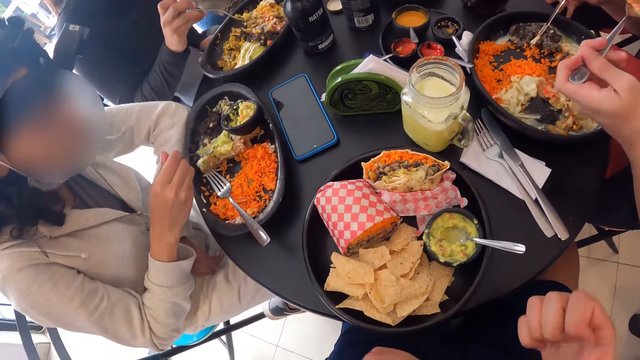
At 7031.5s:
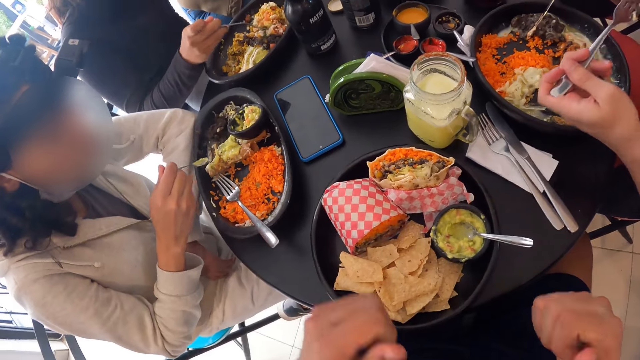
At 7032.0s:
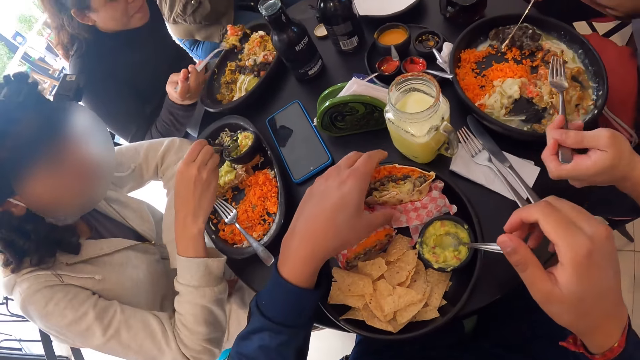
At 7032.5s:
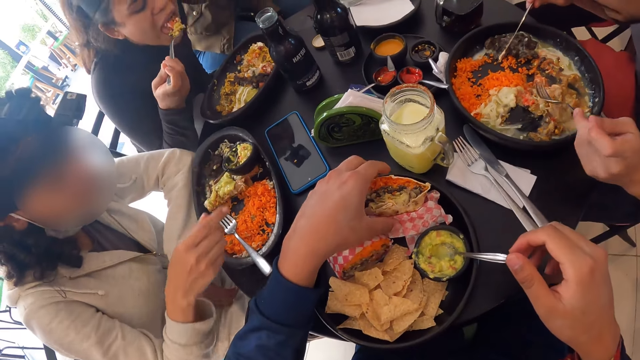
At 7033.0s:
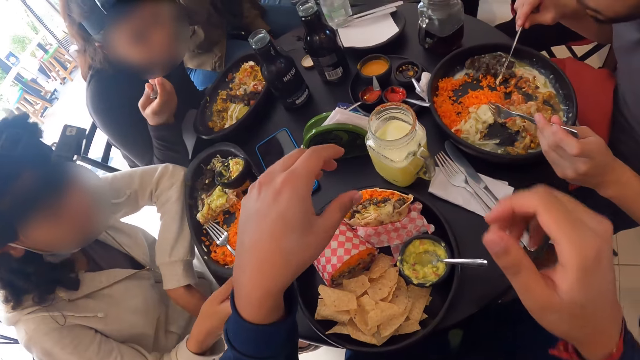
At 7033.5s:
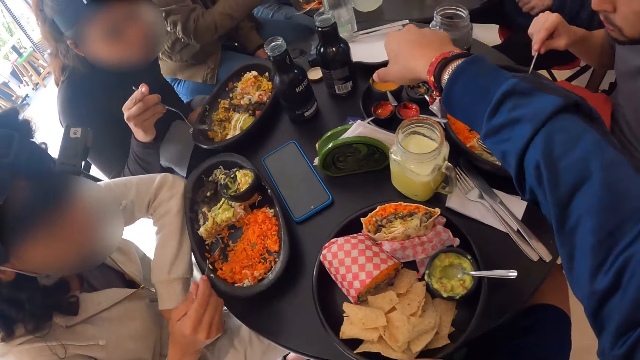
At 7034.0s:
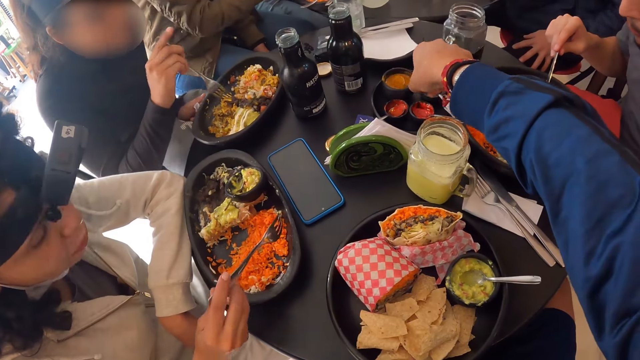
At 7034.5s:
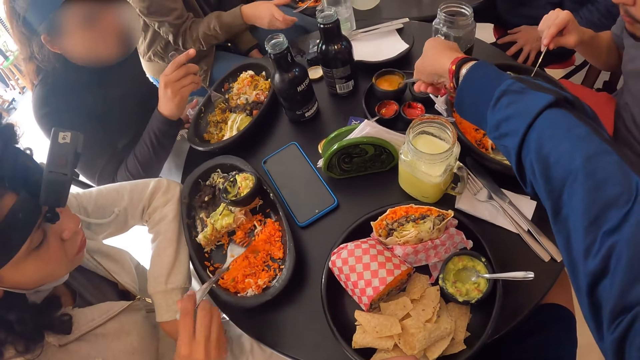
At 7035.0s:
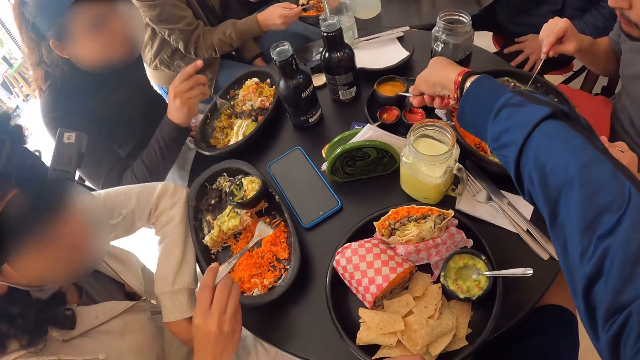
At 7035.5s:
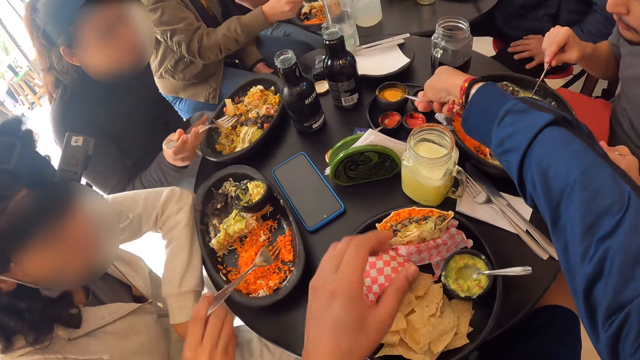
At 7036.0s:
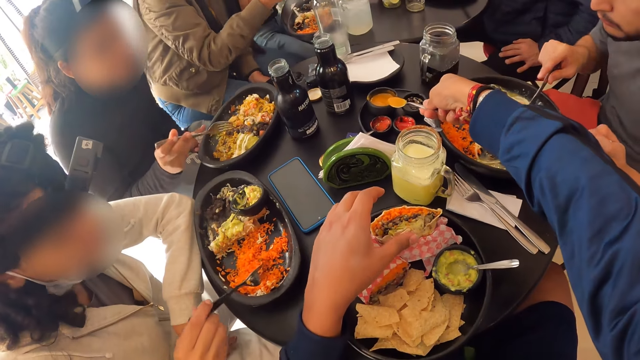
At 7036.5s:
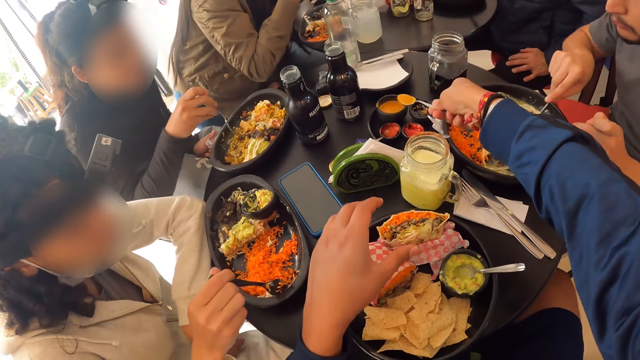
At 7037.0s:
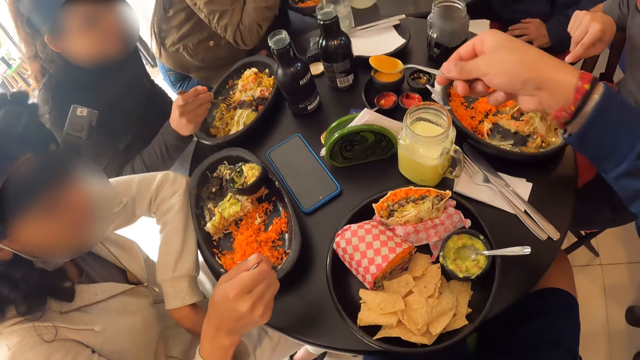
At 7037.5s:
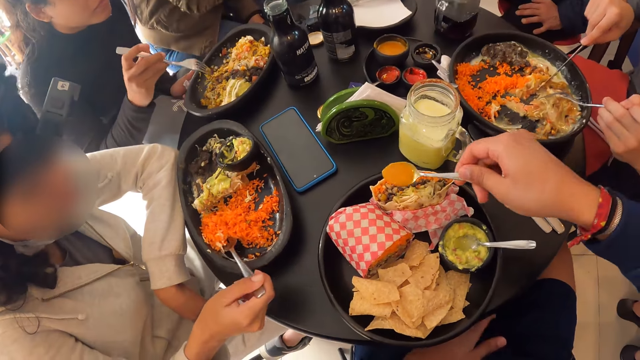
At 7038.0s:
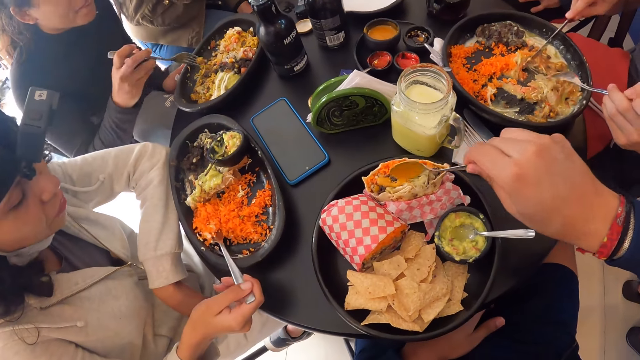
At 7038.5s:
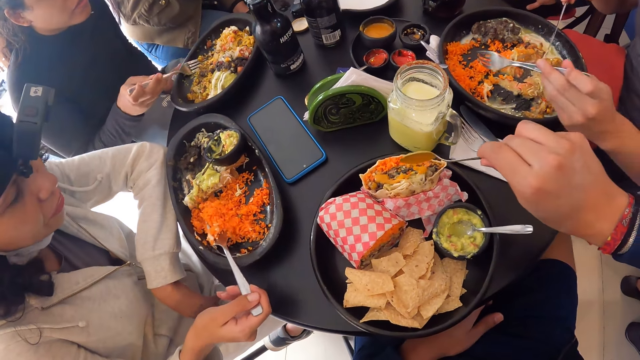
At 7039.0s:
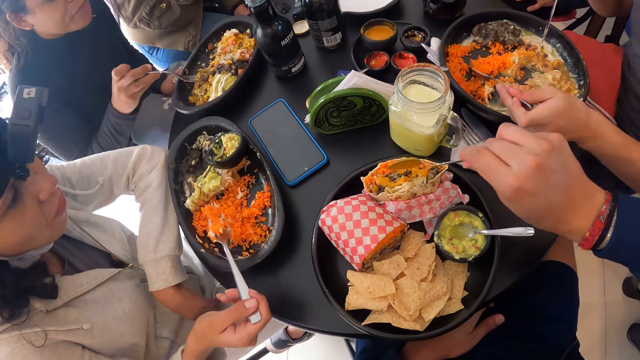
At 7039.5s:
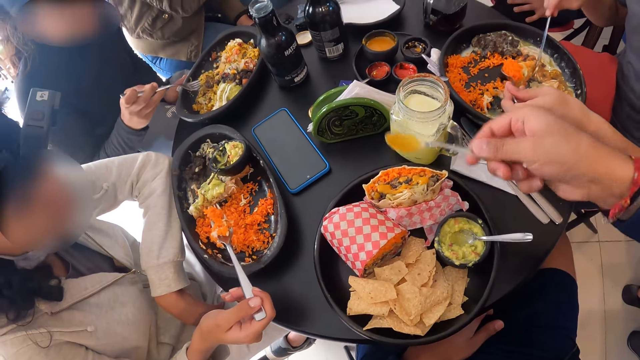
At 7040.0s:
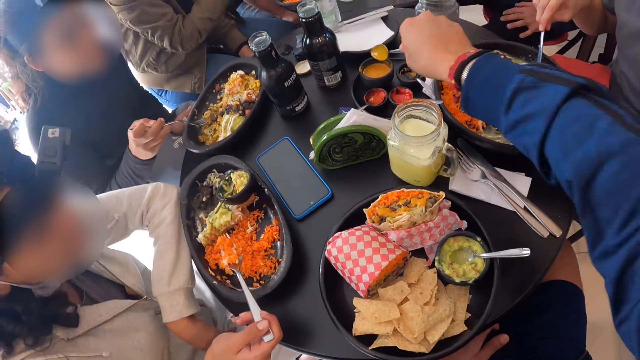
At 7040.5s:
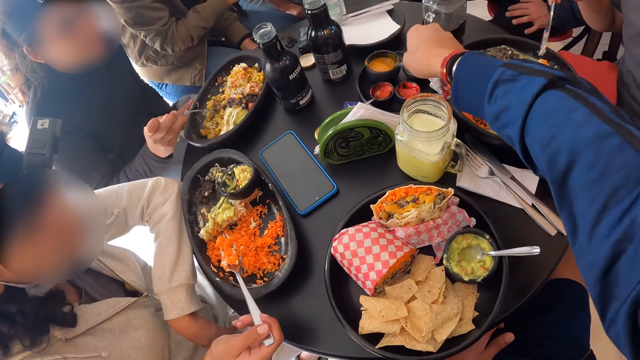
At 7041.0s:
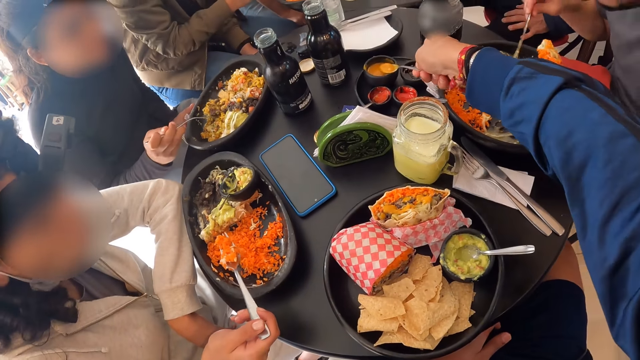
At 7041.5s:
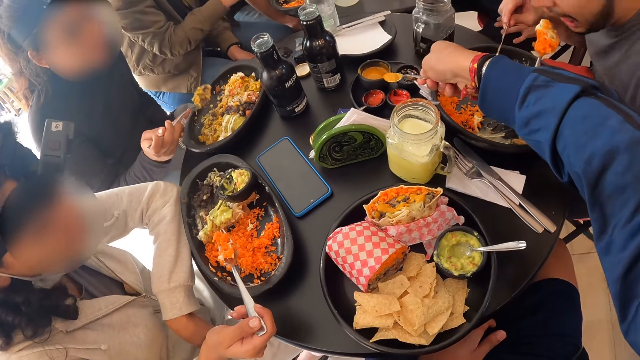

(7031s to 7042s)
The camera wearer takes a spoon from the sauce jar with his right hand. He takes the sauce from the sauce jar with the spoon in his right hand. A woman takes Chinese rice with salad from the plate on the table with the fork in her right hand. The camera wearer pours the sauce on a salad wrap in a plate on the table with the spoon in his right hand. A man takes Chinese rice with salad from a plate on the table with a fork in his left hand. The camera wearer takes sauce from the plate of sauce with the spoon in his right hand. Another woman takes Chinese rice with veggies from the plate on the table with the fork in her right hand.

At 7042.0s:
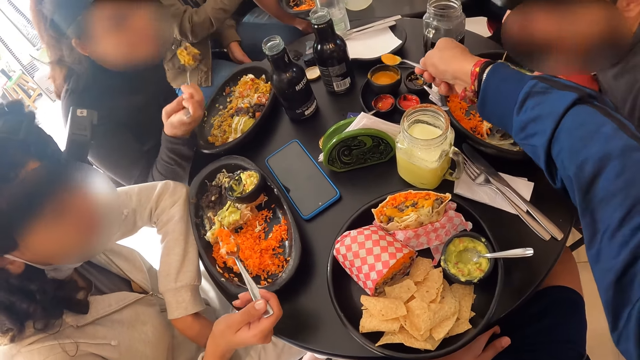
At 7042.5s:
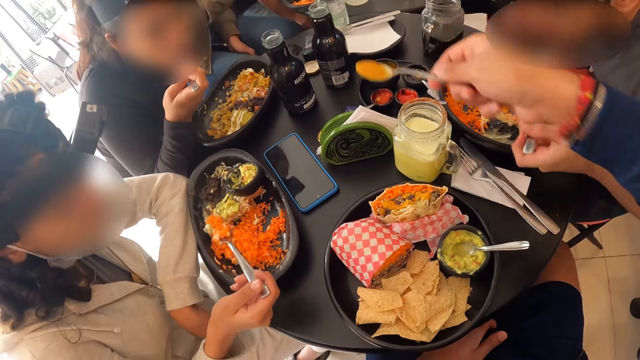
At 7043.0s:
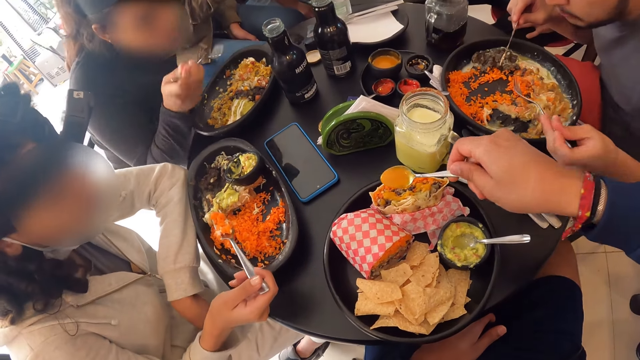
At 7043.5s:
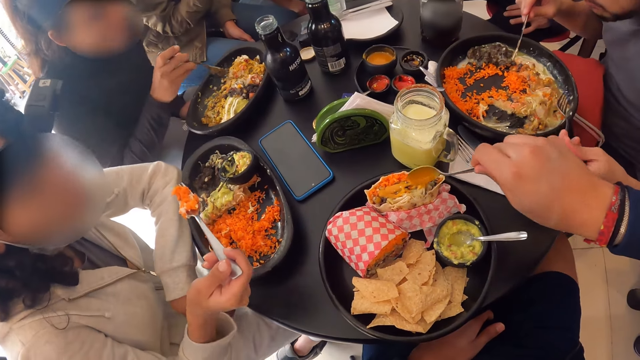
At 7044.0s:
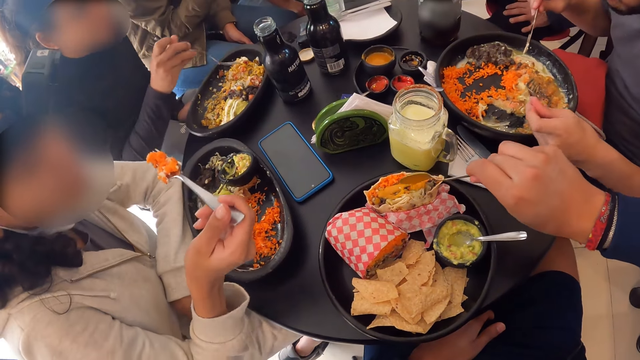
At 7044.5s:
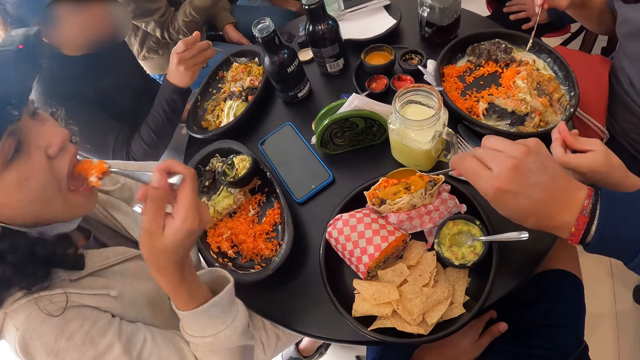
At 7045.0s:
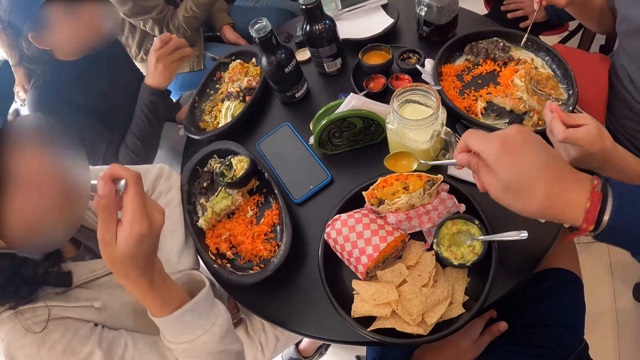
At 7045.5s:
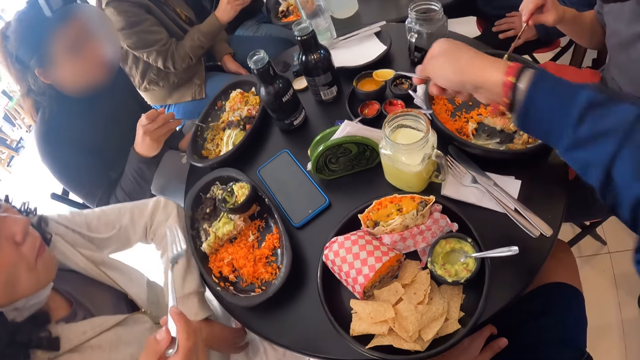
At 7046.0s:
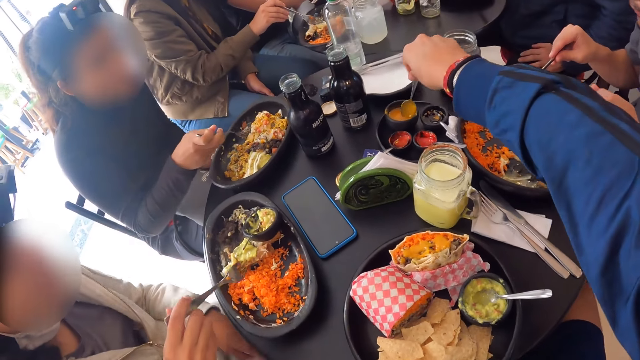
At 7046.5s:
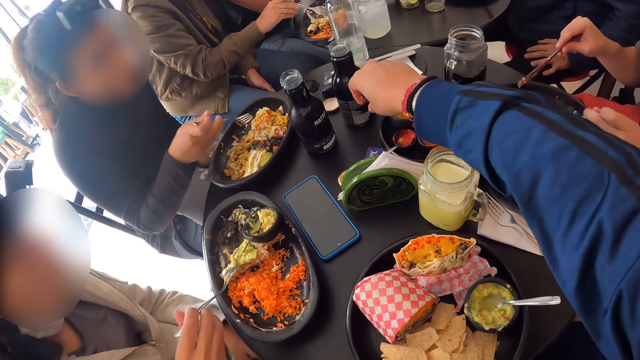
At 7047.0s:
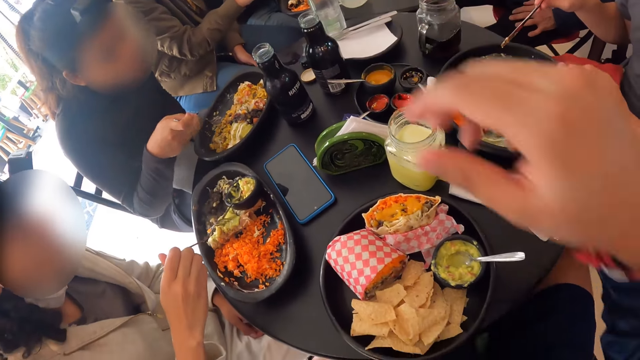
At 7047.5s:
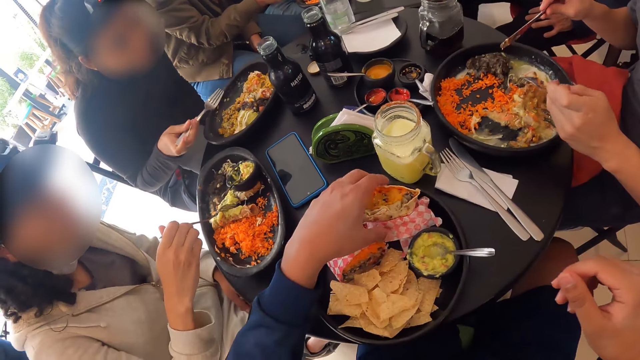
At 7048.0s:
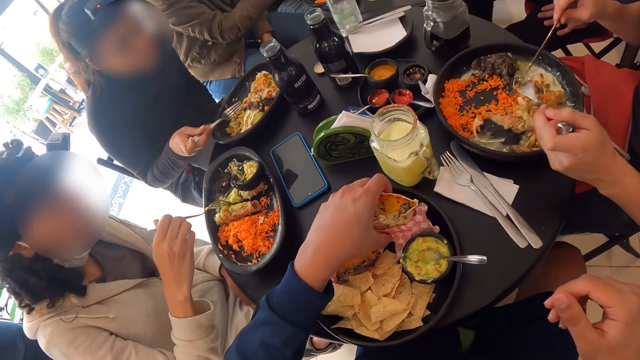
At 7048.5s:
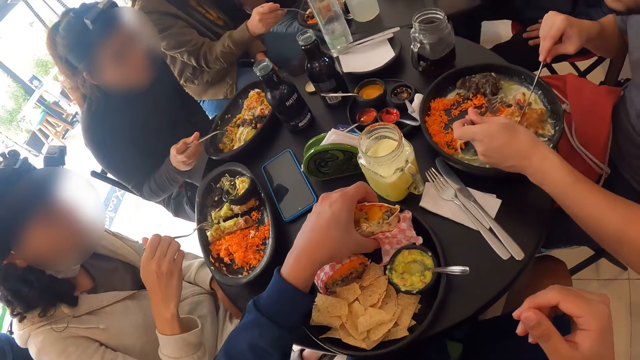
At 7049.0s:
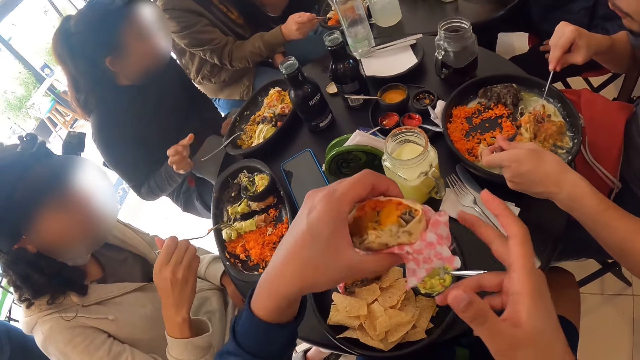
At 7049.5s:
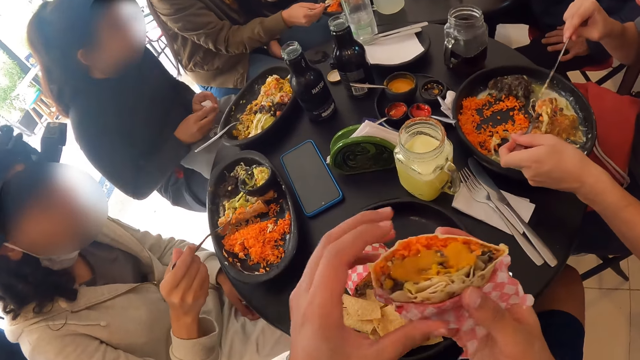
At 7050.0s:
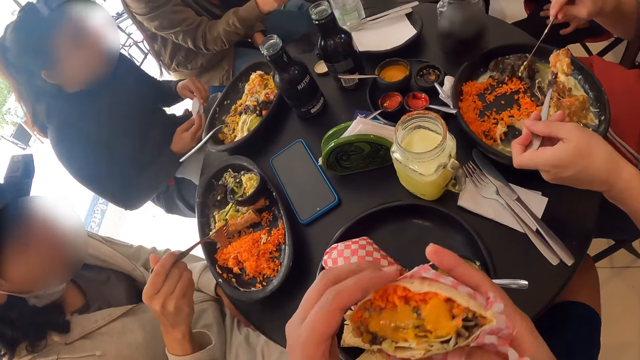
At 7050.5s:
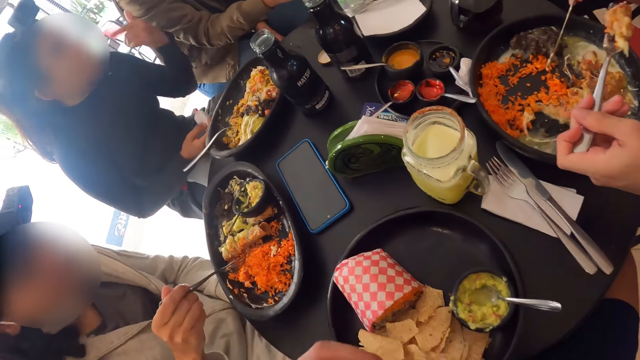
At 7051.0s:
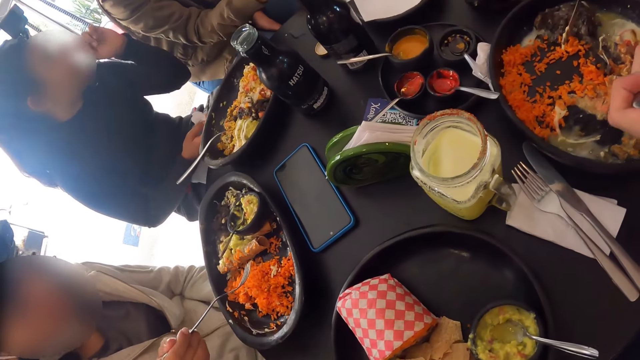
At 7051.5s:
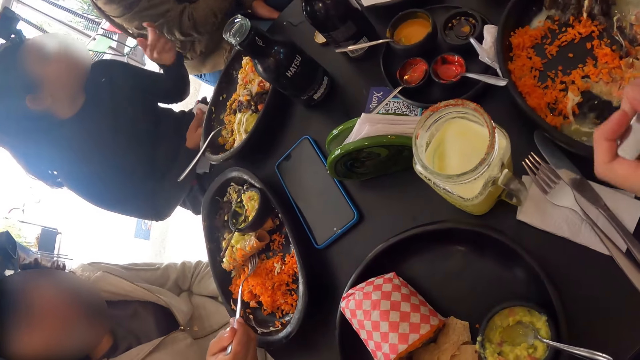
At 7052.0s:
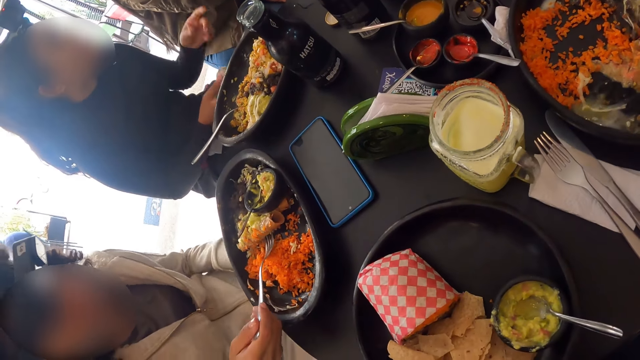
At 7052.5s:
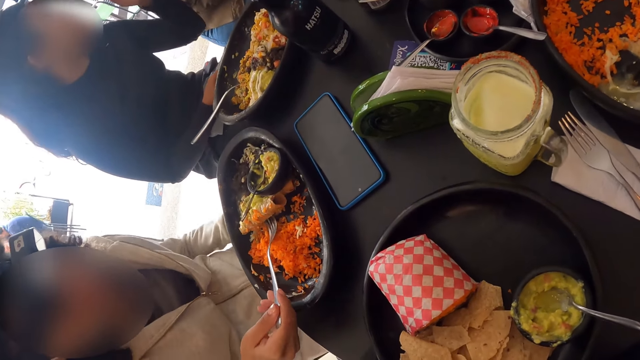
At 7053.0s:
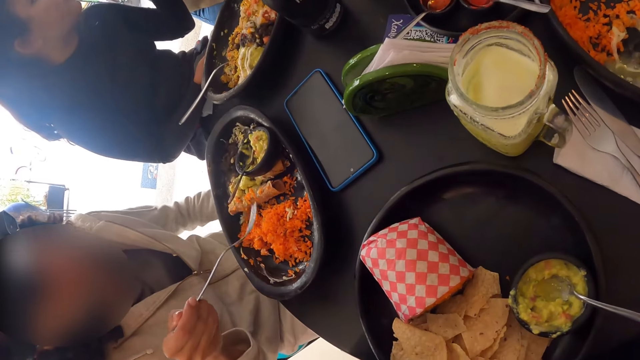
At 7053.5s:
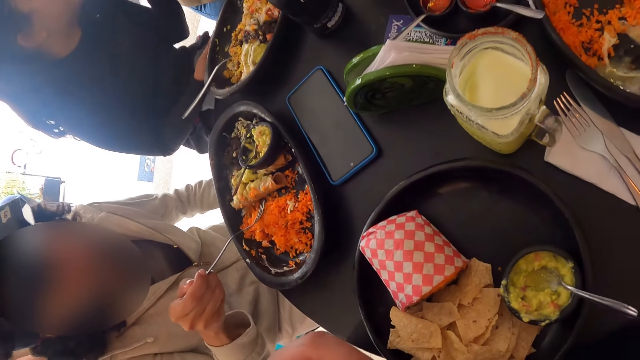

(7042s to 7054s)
A man puts the Chinese rice with salad into his mouth with the fork in his left hand. A woman puts the Chinese rice with salad into her mouth with the fork in her right hand. The camera wearer pours the sauce on the salad wrap or cheese in a plate on the table with the spoon in his right hand. Another woman puts the Chinese rice with salad into her mouth with the fork in her right hand. The camera wearer drops the spoon into the plate of sauce with his right hand. He picks up the salad wrap from the plate on the table with his left hand. The first woman drops the fork into the plate on the table with her right hand. The man takes Chinese rice with samosa from the plate on the table with the fork in his left hand. The camera wearer eats the cheese.
